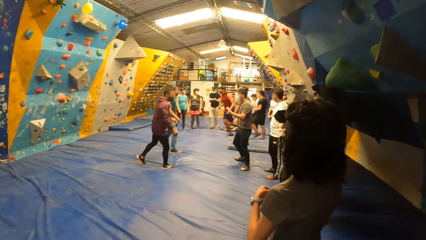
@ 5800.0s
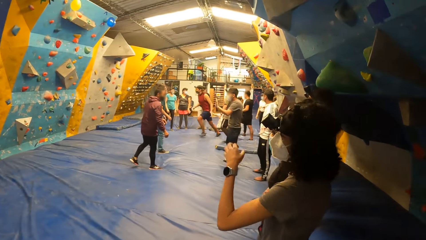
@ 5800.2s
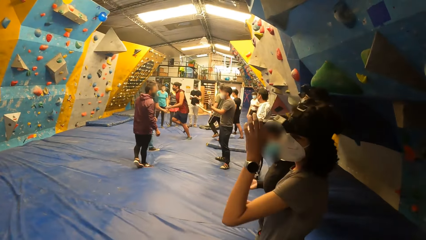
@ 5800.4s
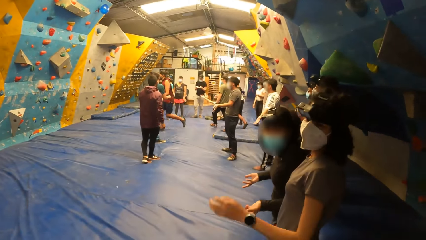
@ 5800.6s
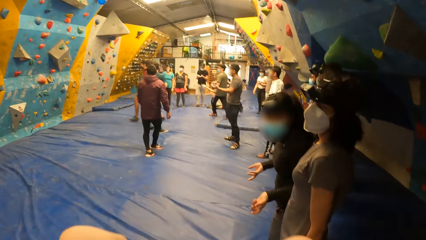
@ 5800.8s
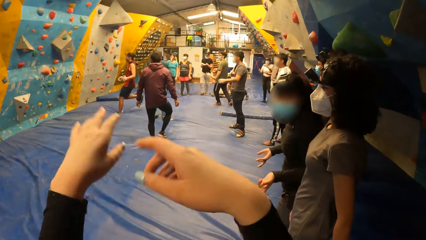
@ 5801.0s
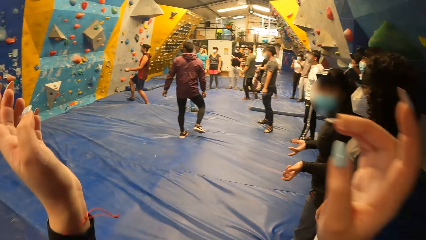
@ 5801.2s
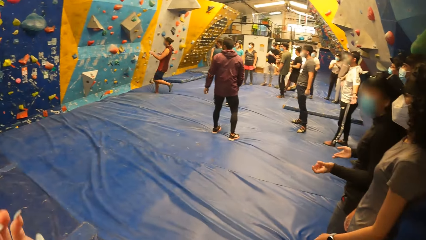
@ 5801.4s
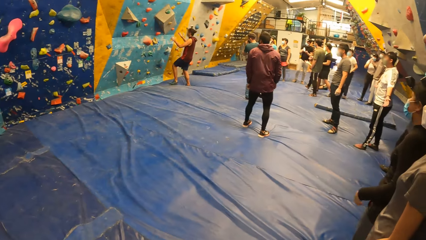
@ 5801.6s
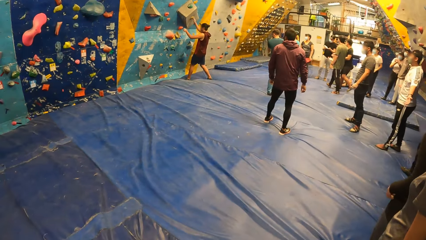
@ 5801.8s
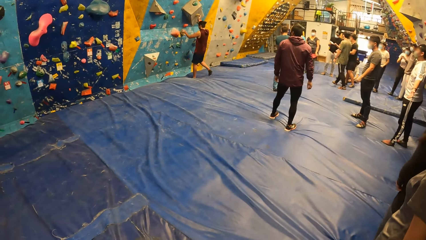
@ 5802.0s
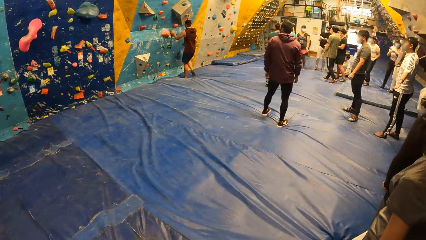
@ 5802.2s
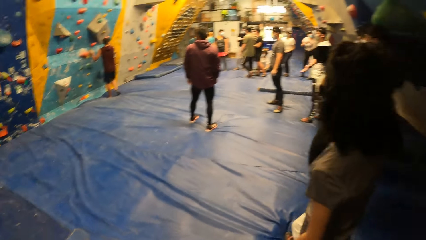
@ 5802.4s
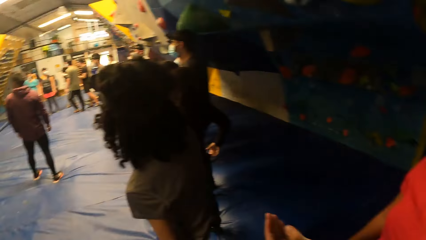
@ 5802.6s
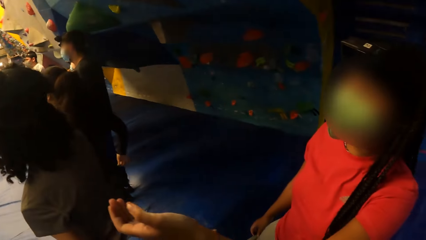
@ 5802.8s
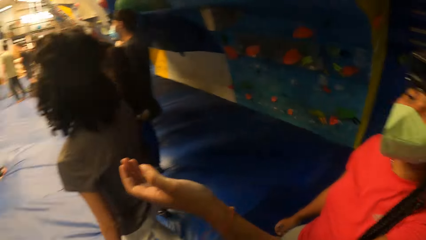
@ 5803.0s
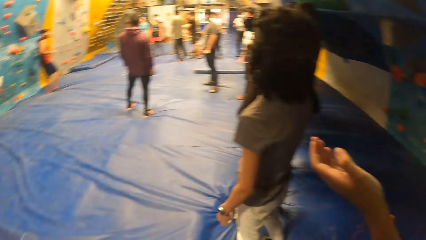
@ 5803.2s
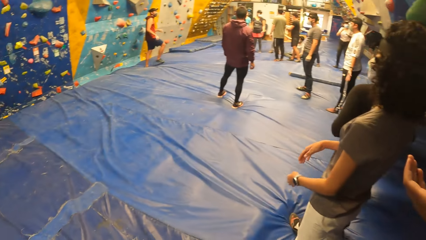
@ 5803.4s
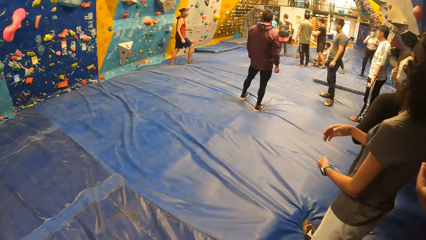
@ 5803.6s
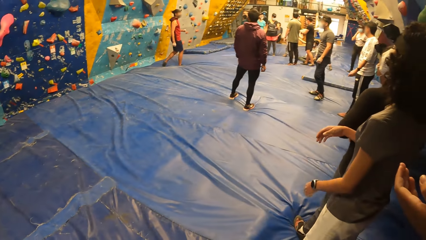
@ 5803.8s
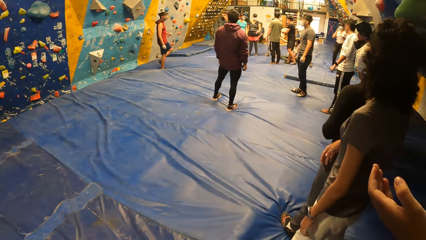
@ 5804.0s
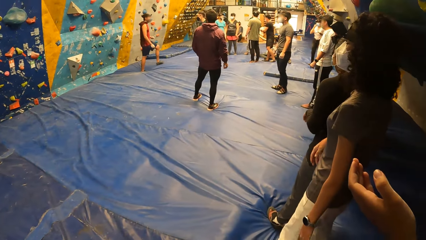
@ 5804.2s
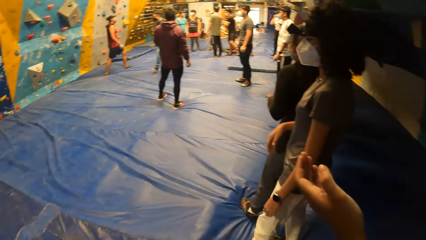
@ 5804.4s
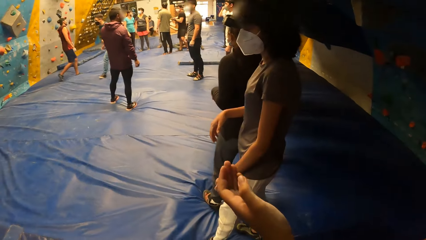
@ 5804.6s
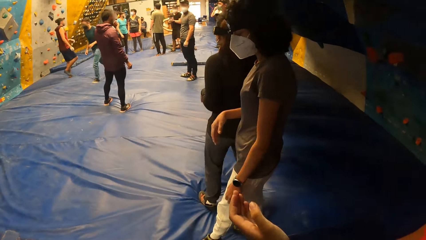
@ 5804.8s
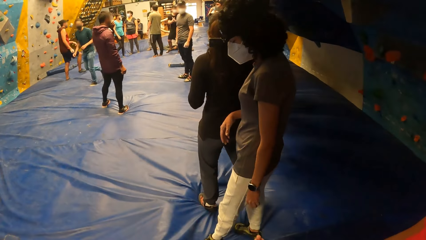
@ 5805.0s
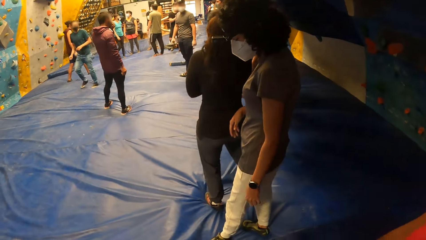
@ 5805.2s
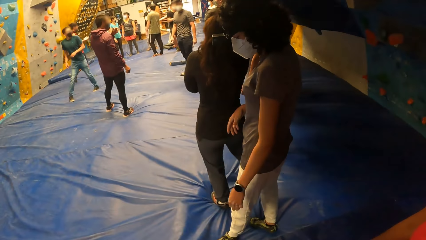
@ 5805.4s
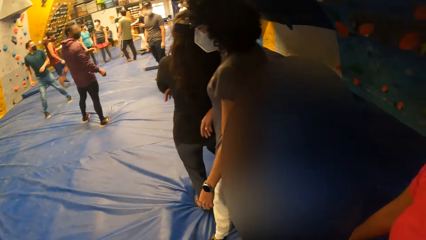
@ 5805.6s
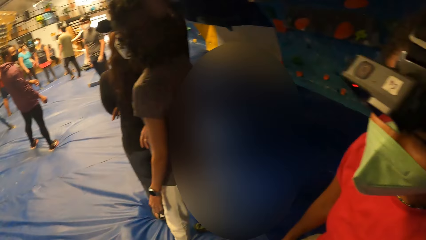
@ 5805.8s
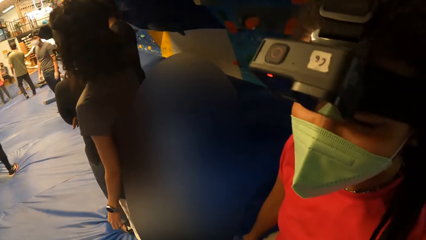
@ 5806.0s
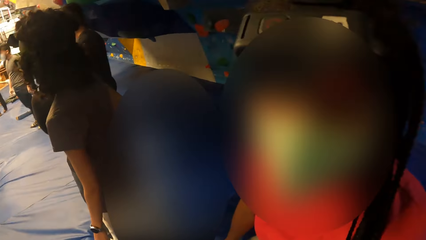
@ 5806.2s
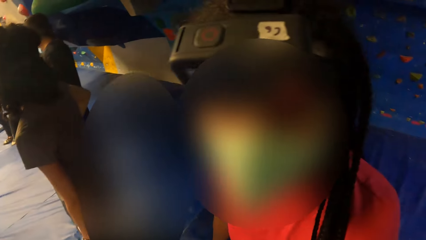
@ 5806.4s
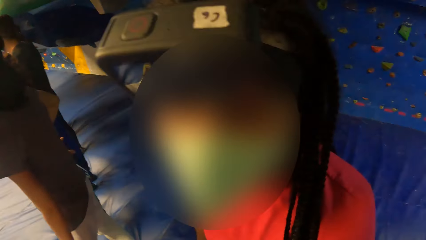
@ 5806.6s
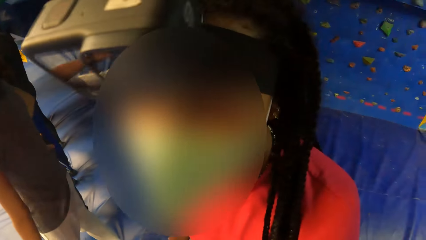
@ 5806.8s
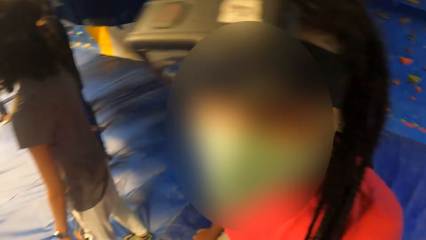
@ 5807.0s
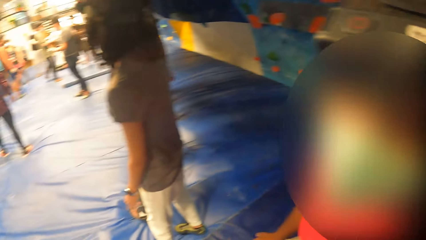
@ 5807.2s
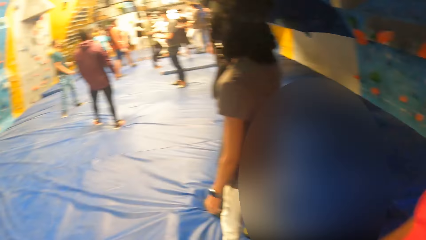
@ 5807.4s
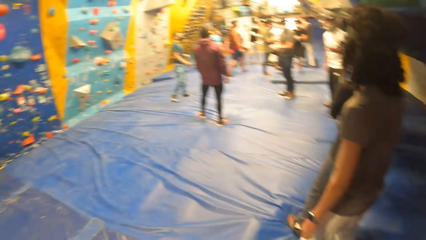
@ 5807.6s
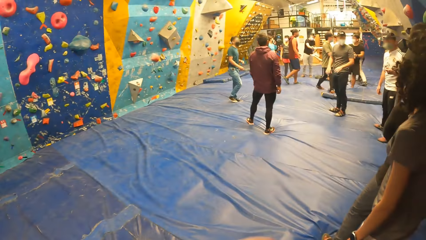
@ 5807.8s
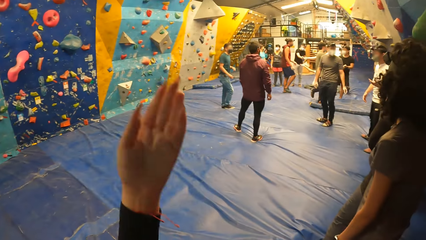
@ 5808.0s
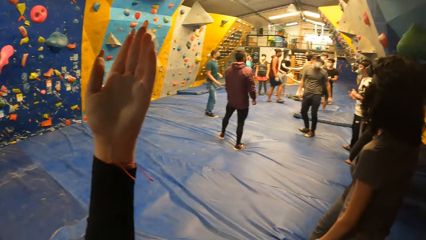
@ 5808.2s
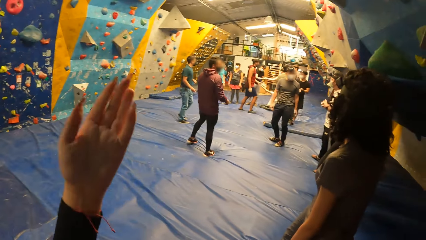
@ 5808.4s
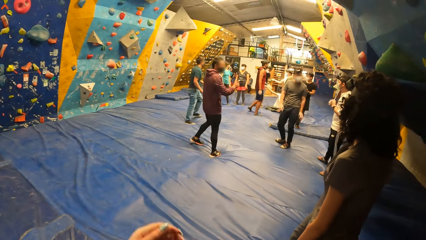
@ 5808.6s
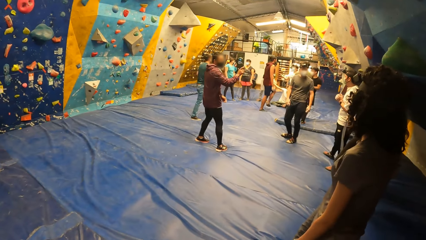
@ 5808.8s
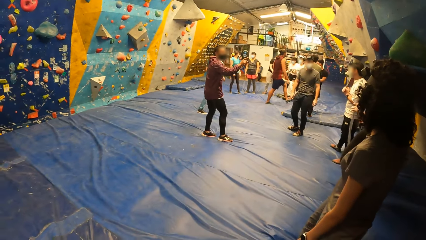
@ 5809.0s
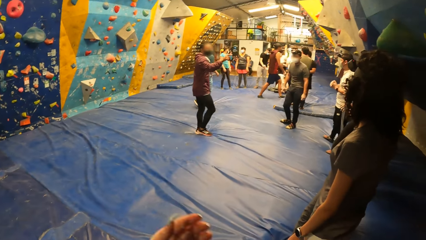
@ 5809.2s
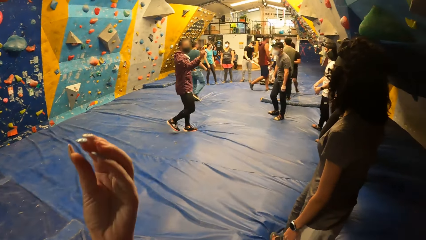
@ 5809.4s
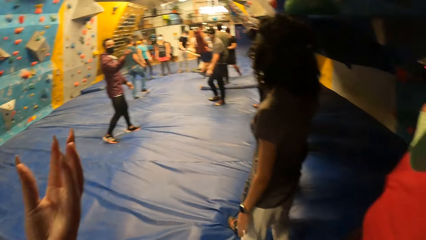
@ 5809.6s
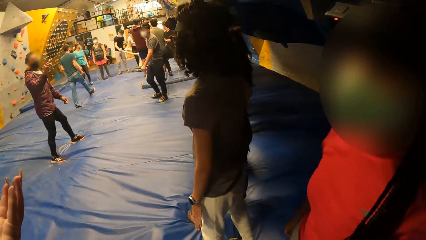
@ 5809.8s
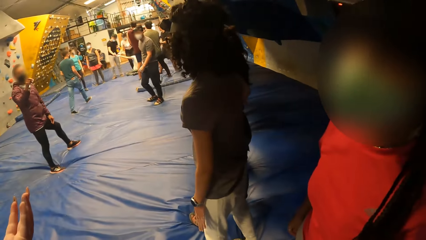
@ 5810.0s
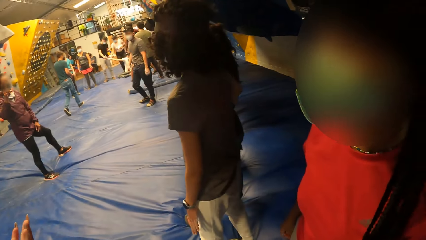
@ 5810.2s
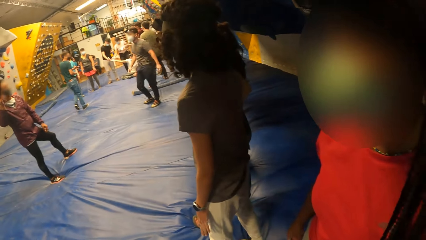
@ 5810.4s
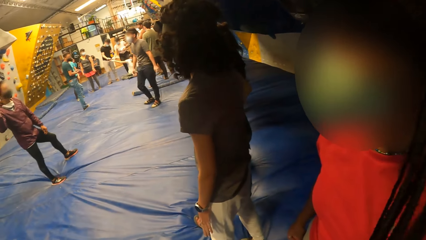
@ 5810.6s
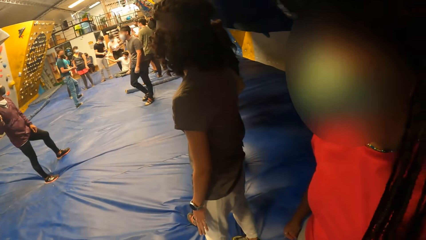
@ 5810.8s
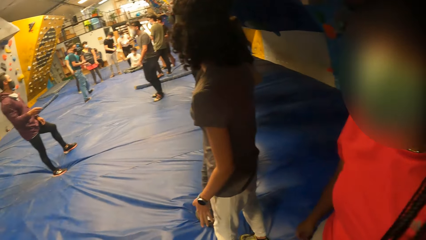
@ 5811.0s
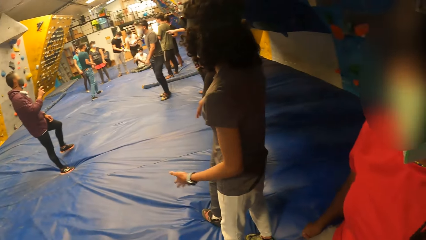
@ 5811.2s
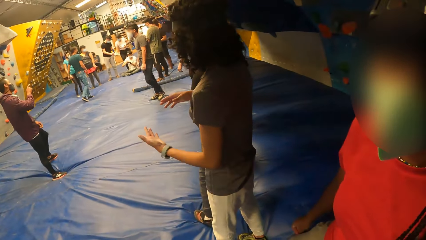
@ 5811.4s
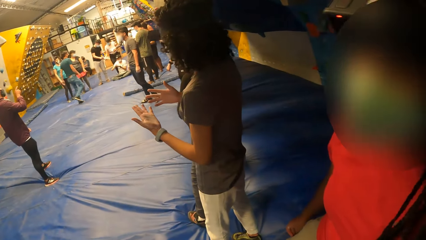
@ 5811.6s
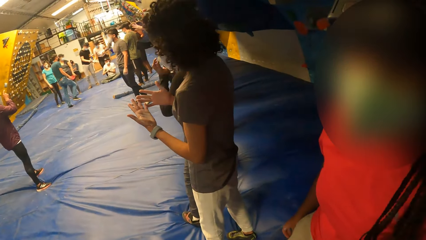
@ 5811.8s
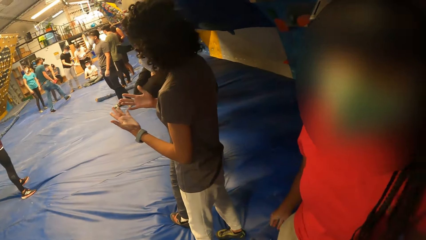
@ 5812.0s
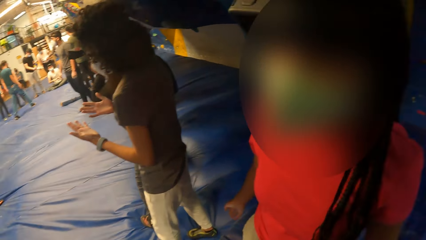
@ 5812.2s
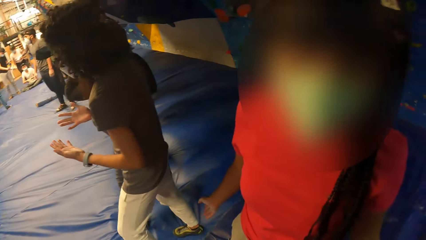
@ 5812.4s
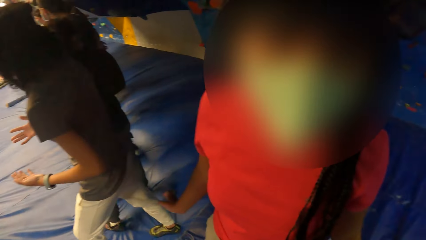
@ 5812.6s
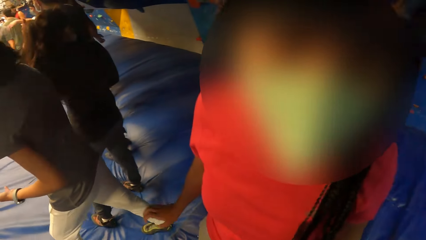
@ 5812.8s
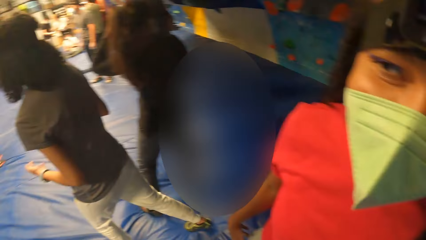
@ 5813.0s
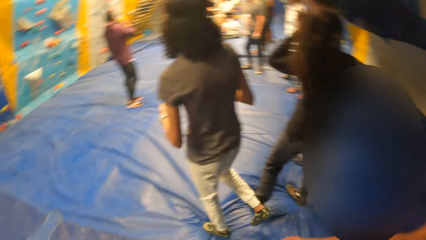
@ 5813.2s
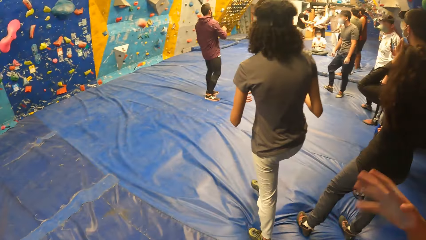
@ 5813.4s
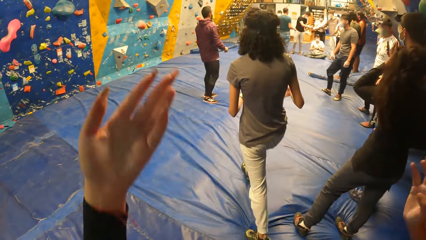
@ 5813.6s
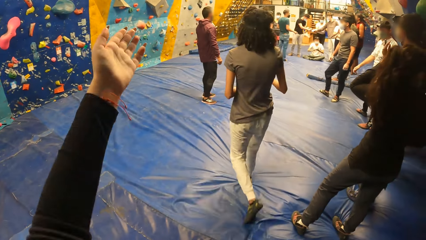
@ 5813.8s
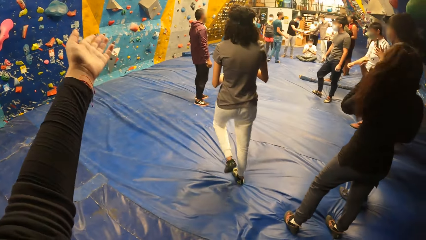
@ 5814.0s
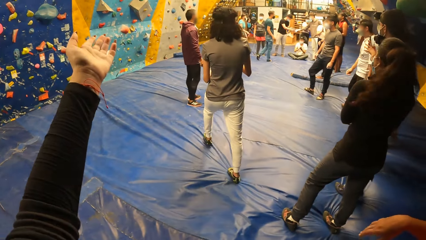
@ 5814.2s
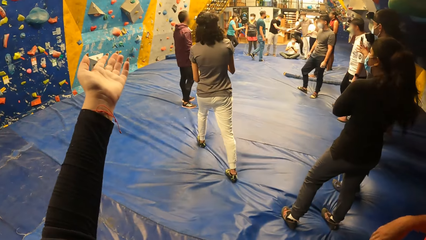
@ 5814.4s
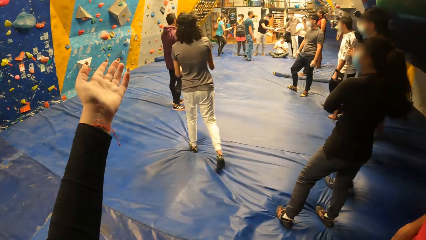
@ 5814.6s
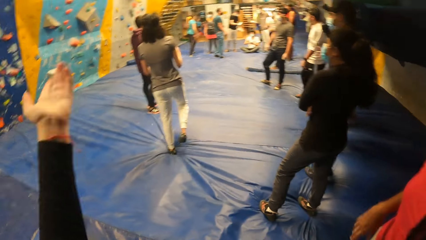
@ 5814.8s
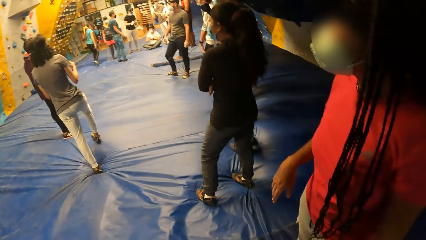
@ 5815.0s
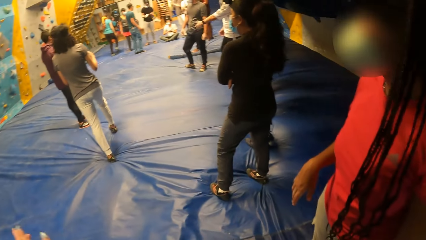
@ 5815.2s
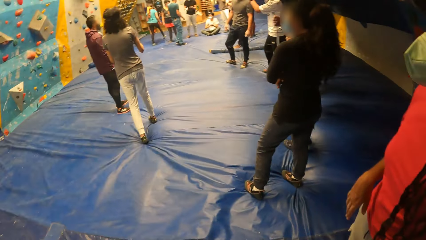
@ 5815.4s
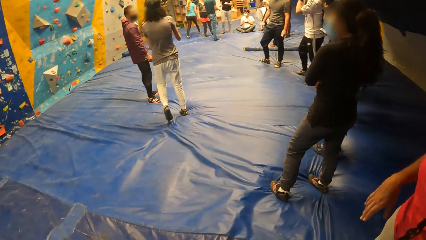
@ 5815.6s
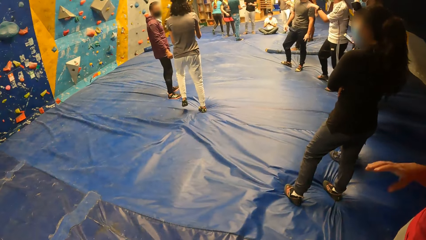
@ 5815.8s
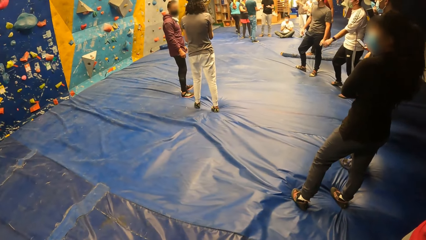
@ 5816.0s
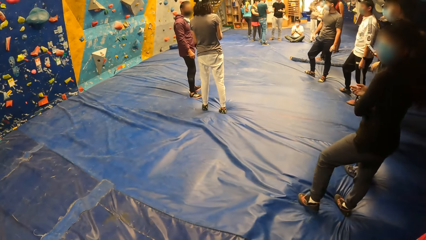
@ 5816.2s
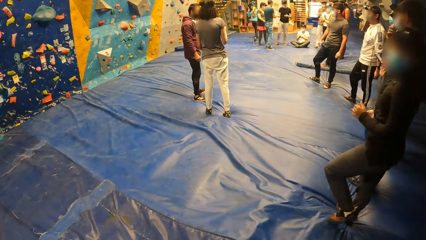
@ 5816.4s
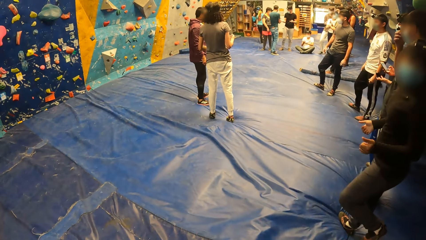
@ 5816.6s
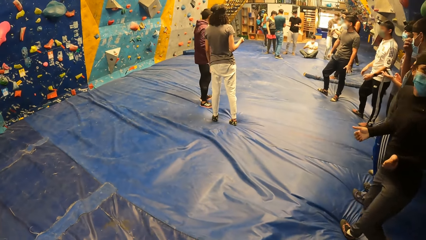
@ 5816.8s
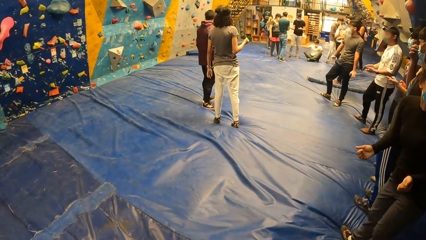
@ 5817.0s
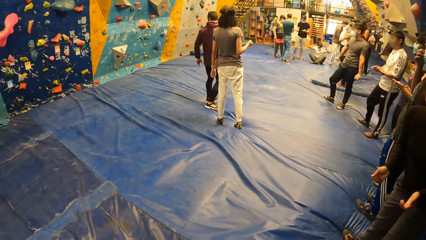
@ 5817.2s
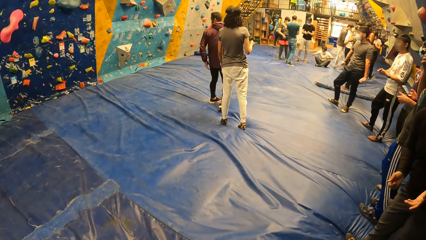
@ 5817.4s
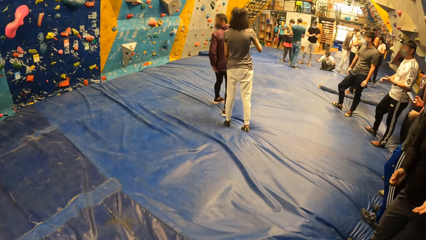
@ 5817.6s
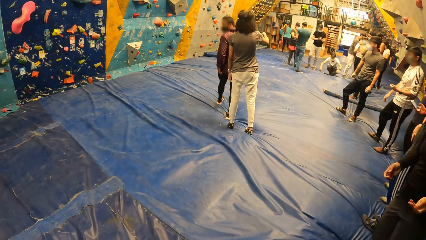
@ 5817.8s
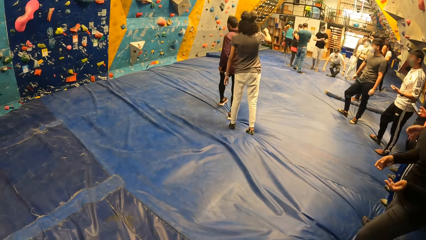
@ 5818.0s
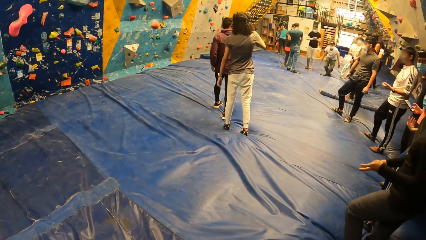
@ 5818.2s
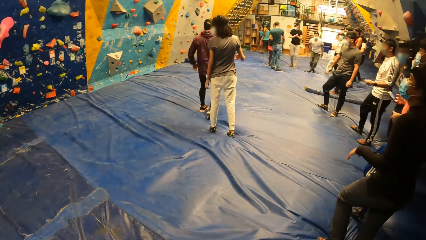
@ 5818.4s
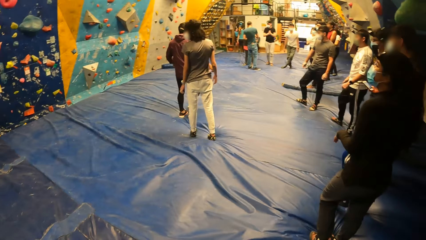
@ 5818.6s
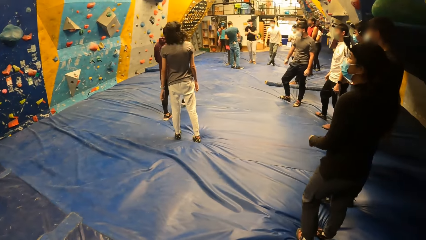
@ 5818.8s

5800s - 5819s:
A man runs in the room and climbs the wall. The man touches the rock wall with both hands. The camera wearer interacts with a lady. They stare at the left hand. They interact with the lady. Another lady walks in the room. The other lady interacts with another man.
